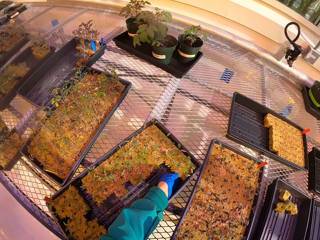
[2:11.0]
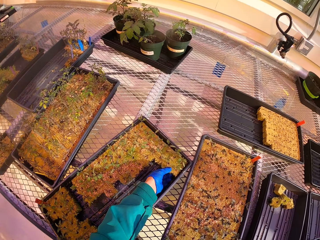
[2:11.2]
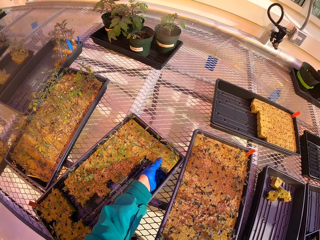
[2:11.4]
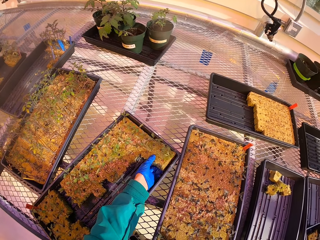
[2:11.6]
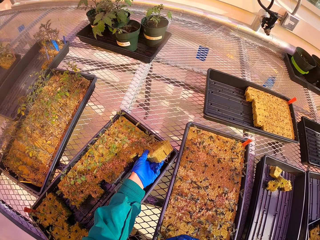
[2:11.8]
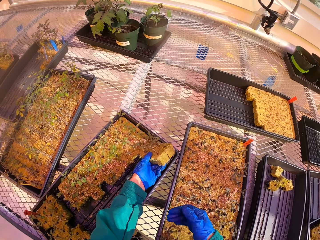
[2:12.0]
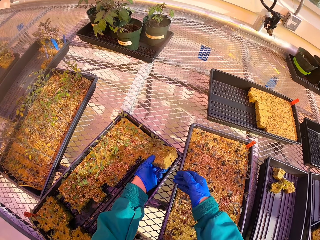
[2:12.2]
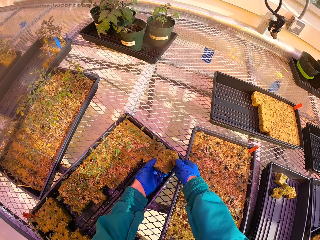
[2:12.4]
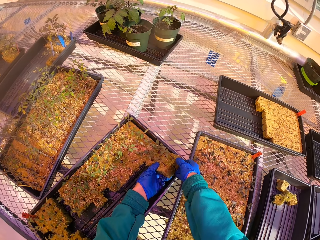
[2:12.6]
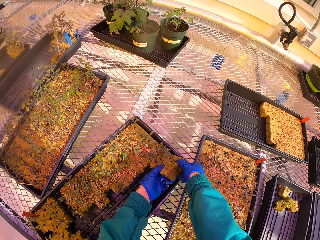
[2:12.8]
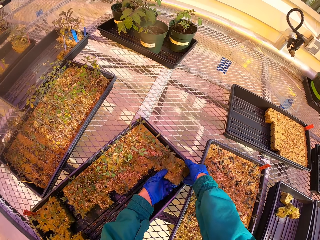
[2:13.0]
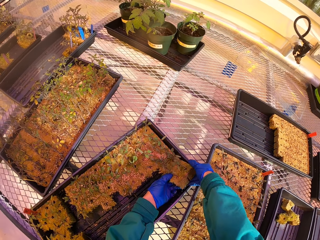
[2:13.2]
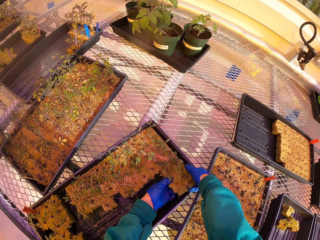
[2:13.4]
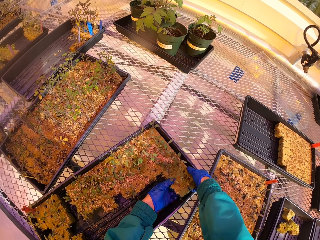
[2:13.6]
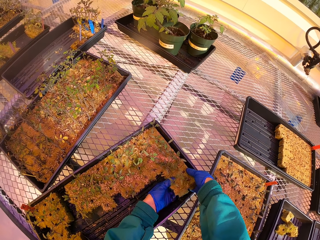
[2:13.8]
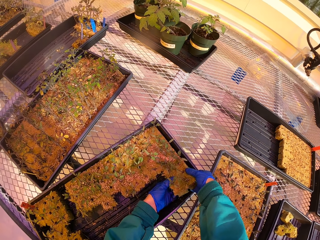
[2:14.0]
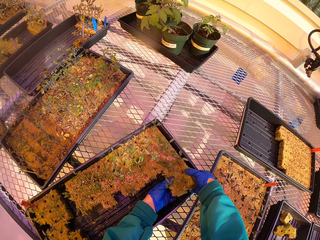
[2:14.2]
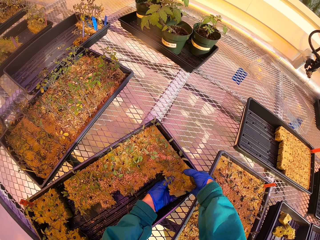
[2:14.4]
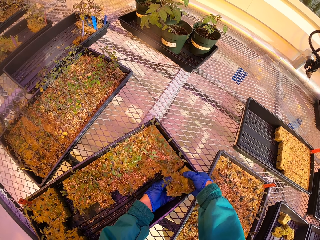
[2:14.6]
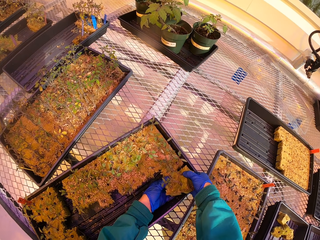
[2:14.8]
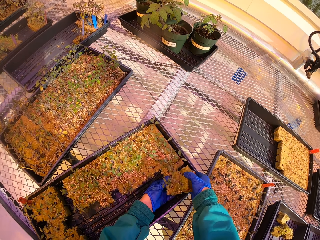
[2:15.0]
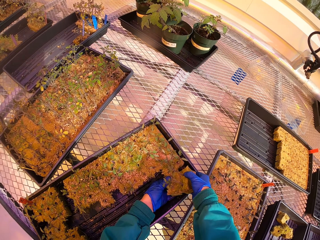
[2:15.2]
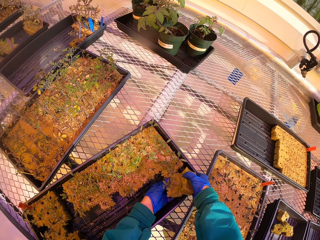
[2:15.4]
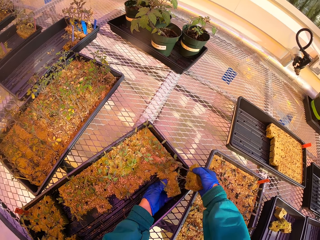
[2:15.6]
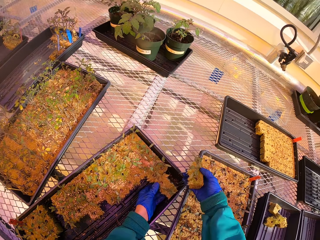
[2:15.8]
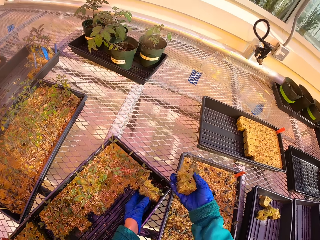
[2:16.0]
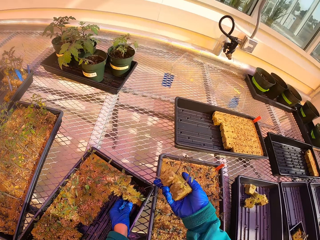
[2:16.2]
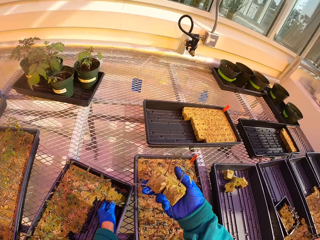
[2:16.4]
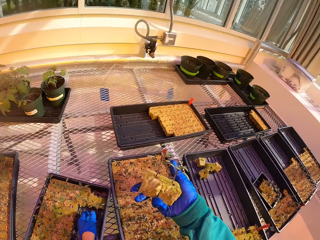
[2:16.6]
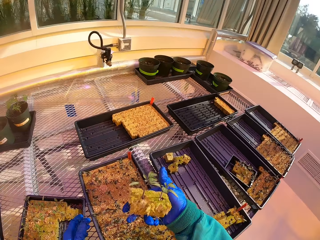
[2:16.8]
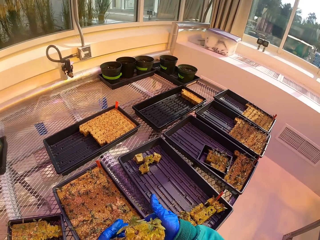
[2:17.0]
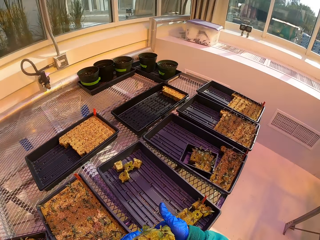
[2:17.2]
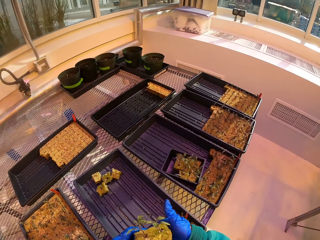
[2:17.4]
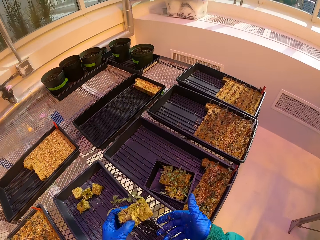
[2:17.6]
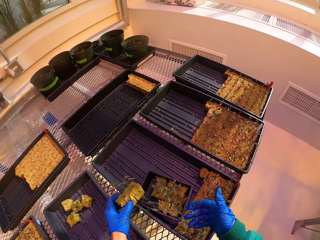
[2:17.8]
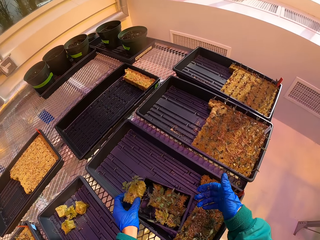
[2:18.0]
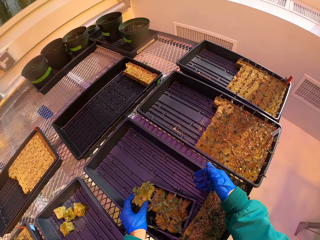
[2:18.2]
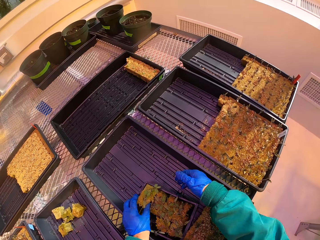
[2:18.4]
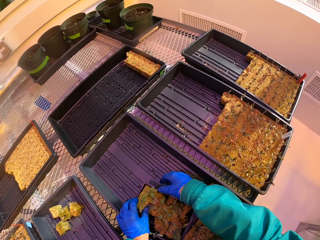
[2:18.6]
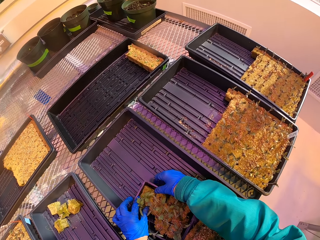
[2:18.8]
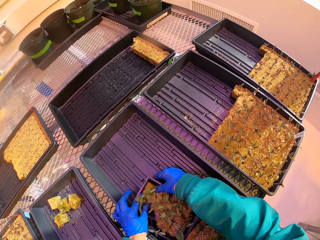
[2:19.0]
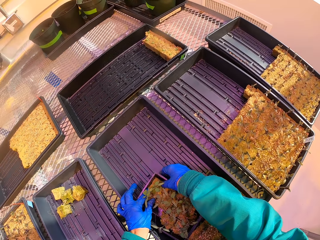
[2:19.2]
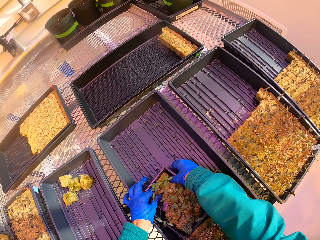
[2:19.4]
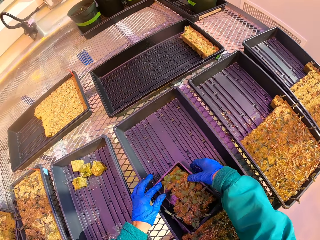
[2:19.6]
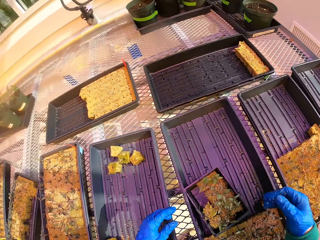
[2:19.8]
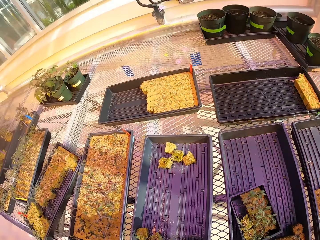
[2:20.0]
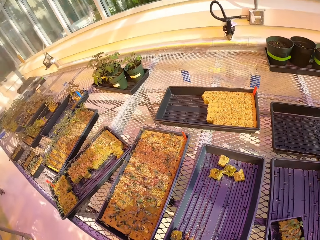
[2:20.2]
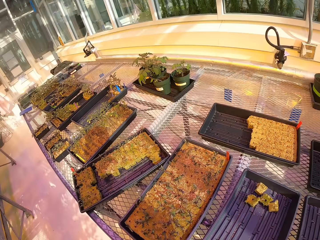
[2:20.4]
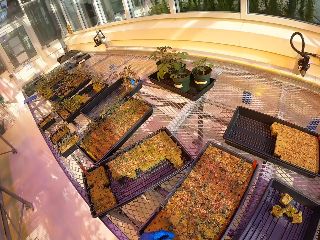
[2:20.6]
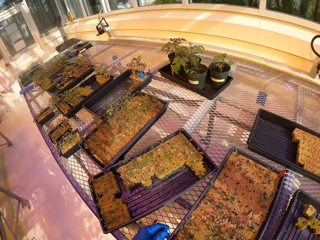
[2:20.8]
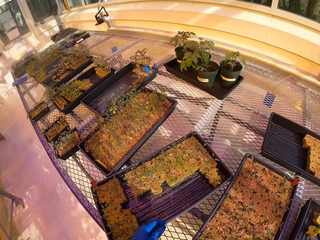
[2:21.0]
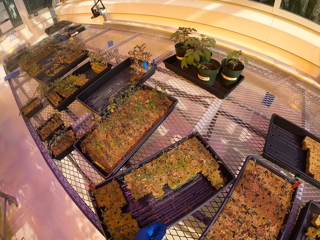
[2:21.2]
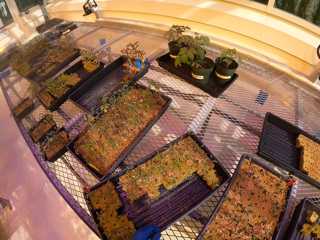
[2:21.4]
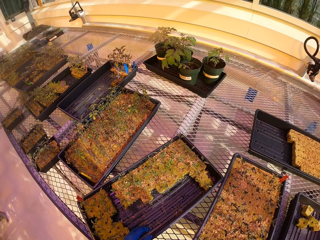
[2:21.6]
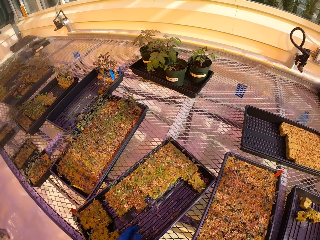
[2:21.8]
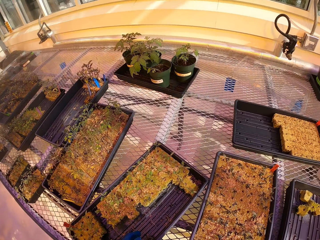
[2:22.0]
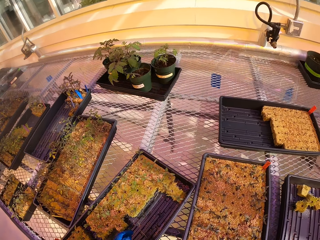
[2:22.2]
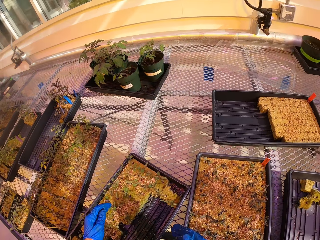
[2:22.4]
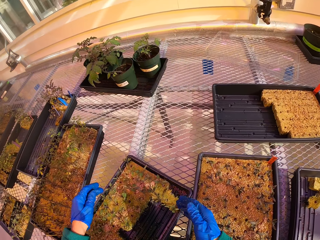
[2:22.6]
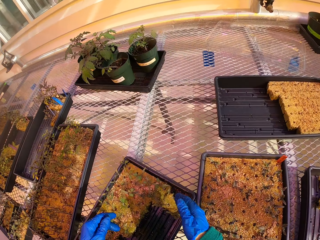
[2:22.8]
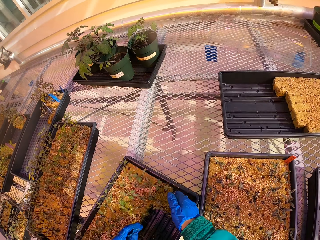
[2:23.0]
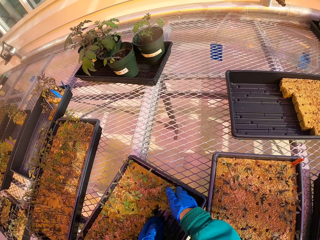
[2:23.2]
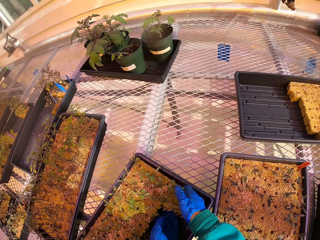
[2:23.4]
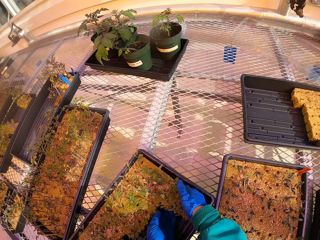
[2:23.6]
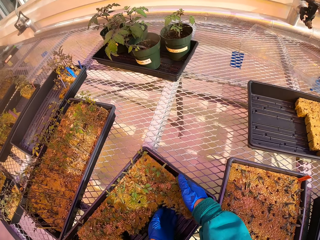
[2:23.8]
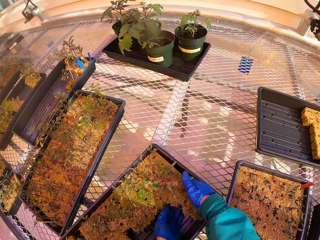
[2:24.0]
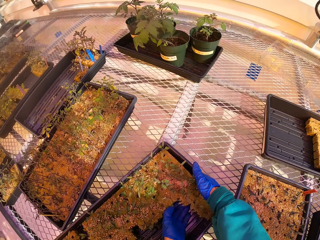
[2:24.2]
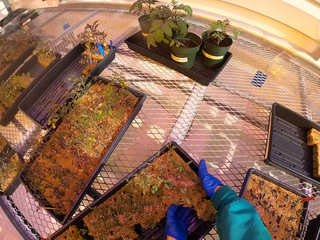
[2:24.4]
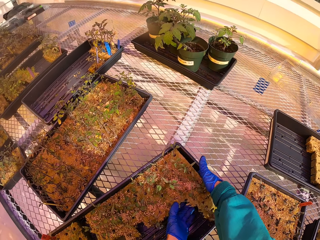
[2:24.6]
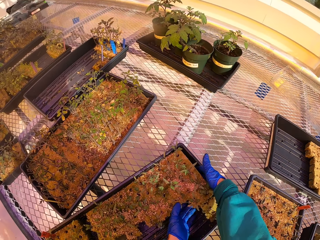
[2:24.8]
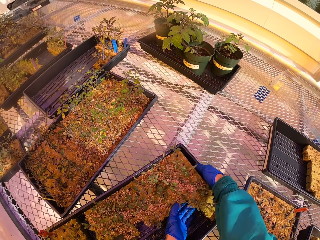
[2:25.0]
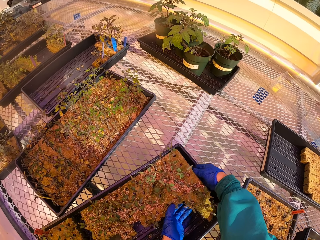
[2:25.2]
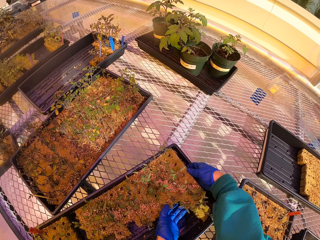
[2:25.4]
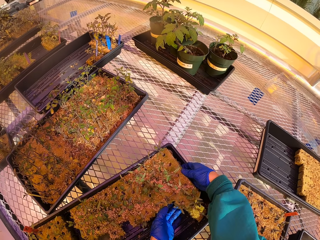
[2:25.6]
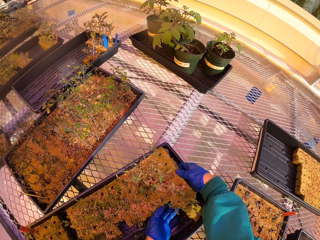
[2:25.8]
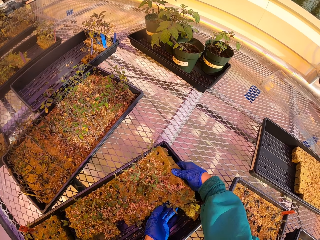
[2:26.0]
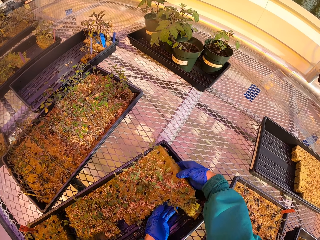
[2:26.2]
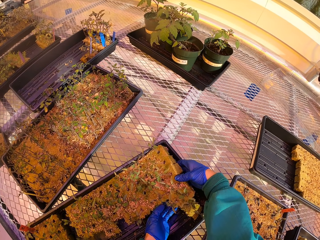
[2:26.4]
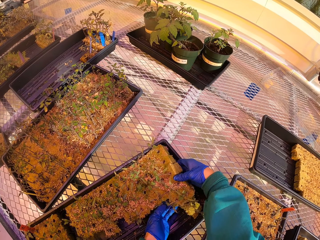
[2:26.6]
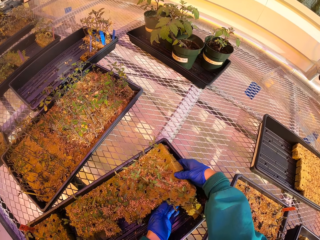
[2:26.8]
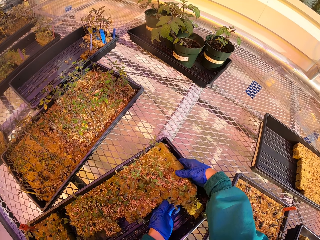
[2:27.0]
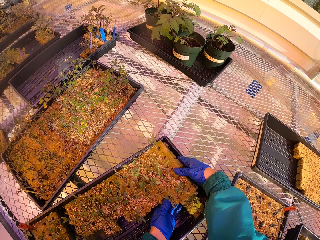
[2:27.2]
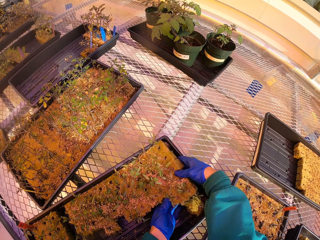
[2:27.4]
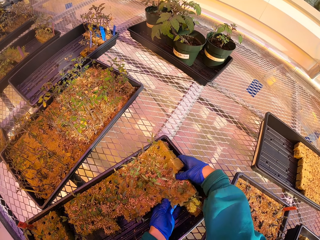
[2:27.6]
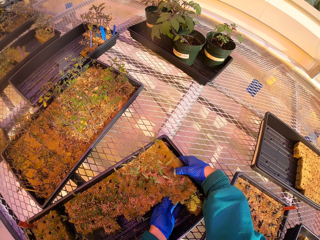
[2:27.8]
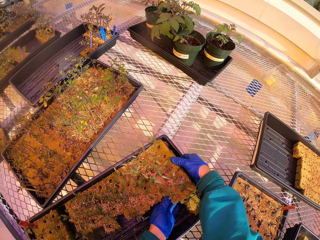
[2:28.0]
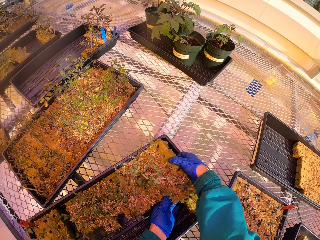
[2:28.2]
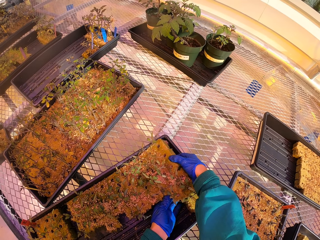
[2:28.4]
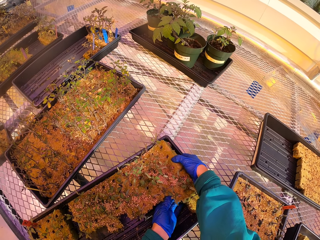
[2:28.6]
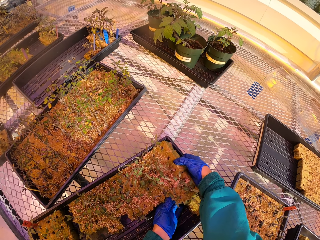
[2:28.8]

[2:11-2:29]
The camera wearer picks up another plant and takes it to the tray. They pick up another plant and place it in the tray.

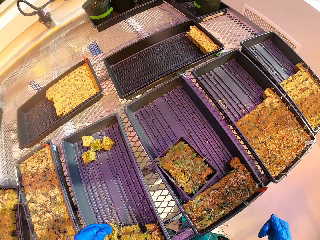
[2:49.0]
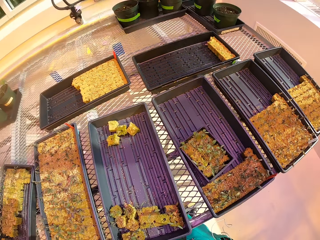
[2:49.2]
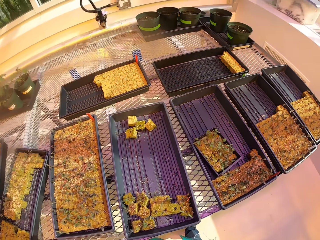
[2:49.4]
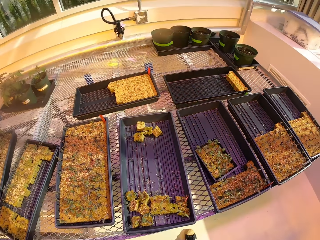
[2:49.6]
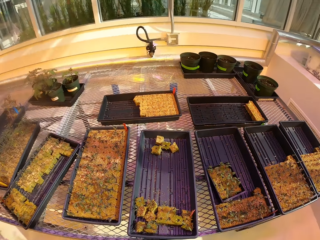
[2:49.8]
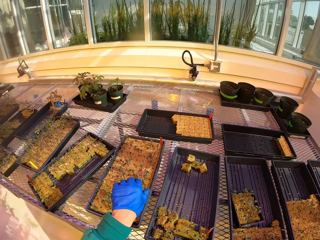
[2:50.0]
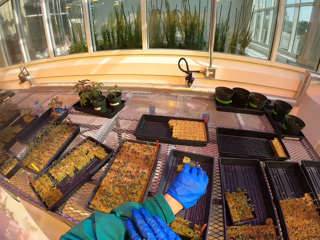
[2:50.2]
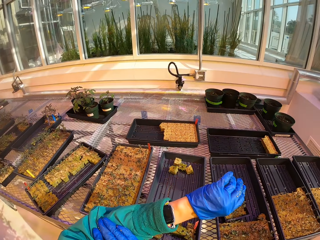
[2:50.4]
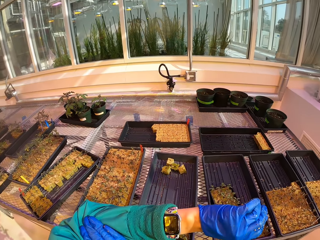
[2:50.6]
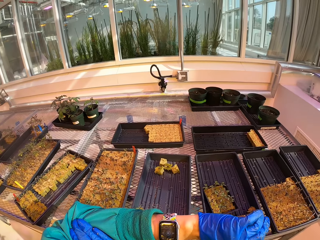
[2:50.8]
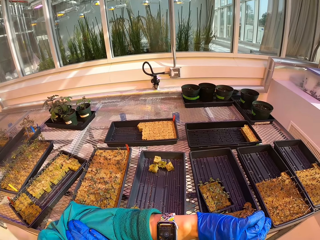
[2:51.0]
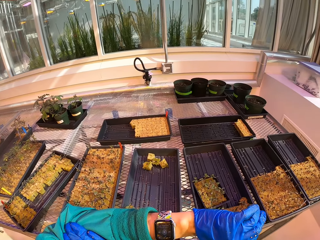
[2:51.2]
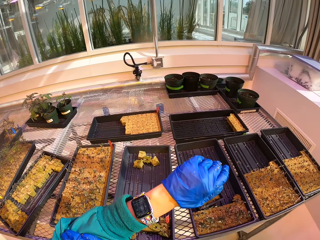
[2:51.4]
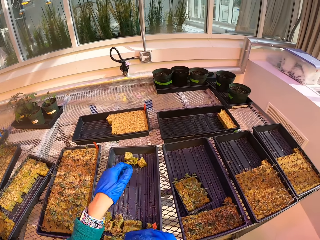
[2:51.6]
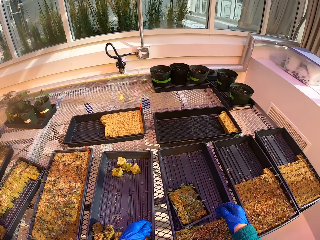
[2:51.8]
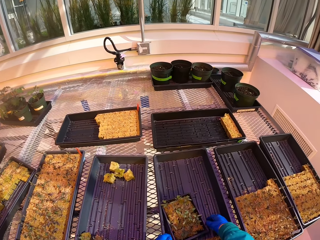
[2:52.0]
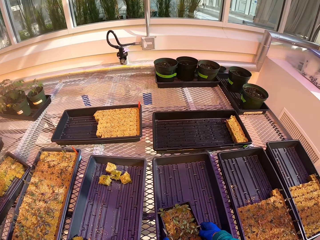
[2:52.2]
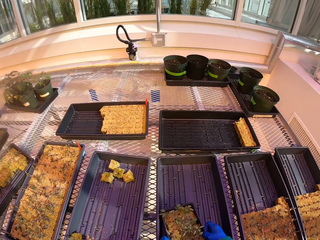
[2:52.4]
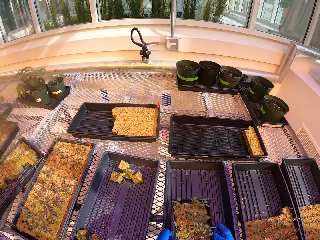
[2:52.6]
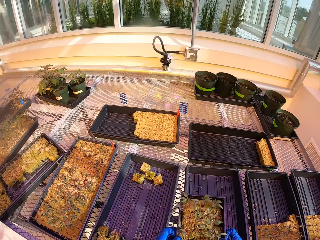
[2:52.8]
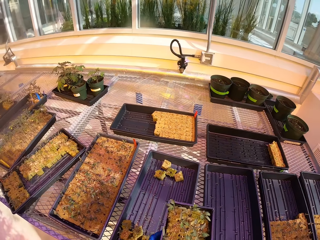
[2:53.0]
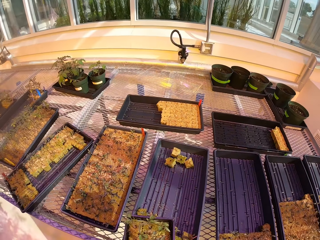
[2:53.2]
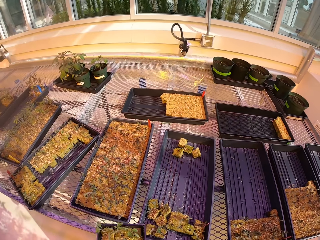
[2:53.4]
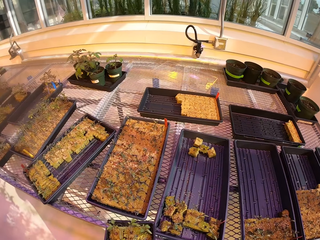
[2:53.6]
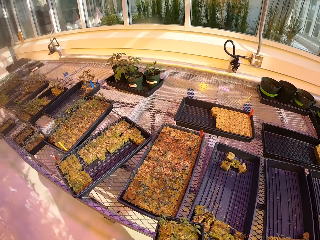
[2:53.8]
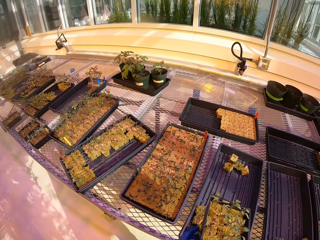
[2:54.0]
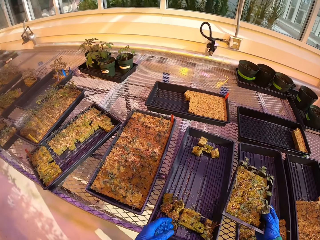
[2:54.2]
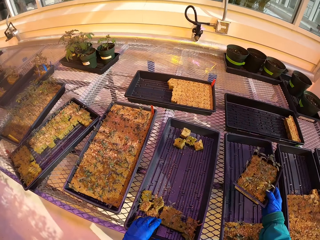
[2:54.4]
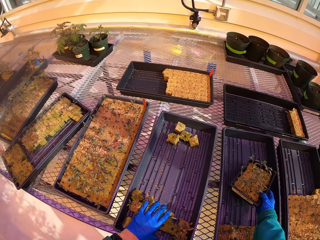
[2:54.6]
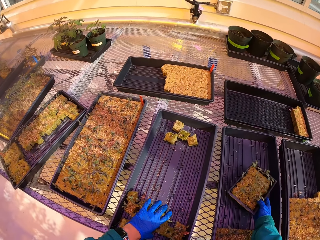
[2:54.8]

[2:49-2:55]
The camera wearer checks his watch. He pulls the sleeve of his shirt. He carries the tray and puts it down again. He picks up the bowl of plants.
